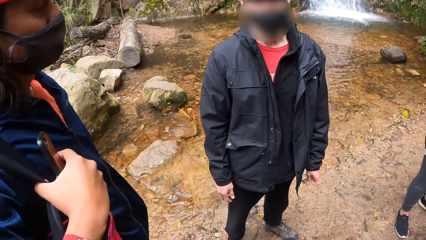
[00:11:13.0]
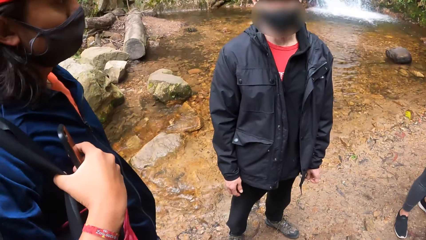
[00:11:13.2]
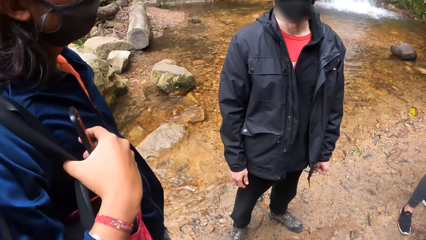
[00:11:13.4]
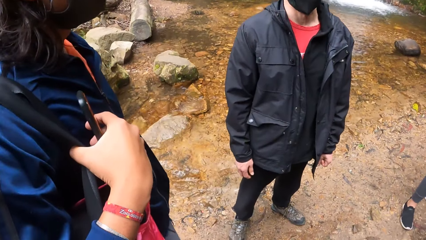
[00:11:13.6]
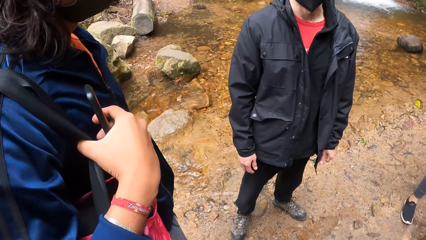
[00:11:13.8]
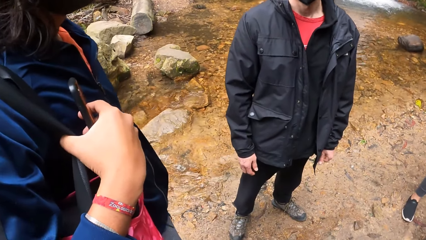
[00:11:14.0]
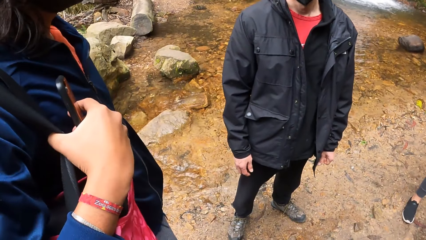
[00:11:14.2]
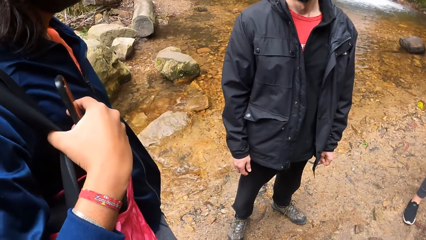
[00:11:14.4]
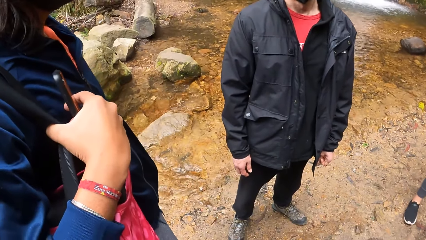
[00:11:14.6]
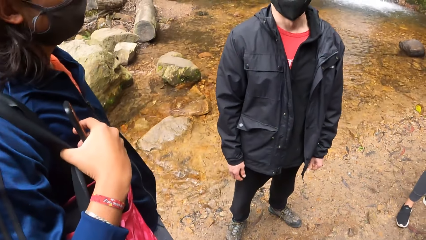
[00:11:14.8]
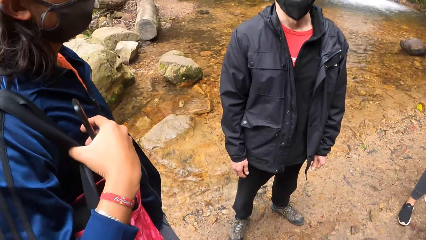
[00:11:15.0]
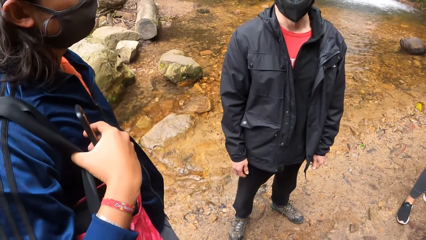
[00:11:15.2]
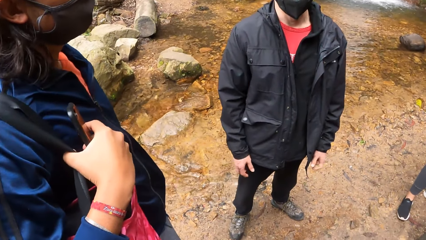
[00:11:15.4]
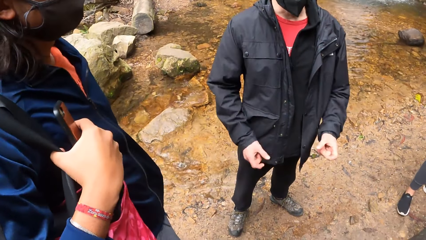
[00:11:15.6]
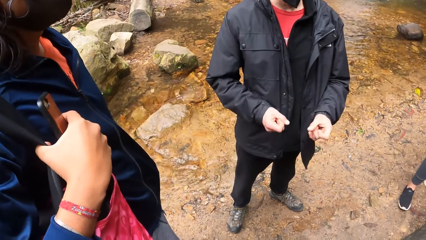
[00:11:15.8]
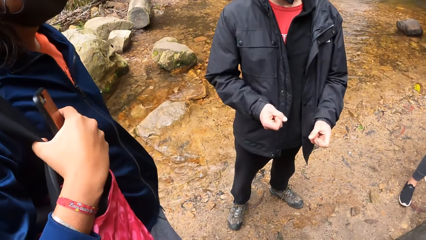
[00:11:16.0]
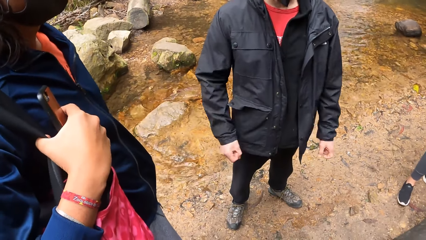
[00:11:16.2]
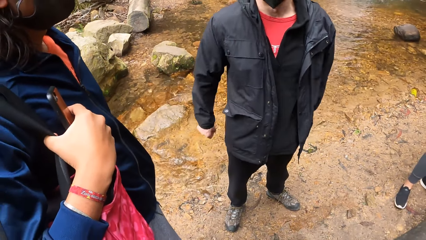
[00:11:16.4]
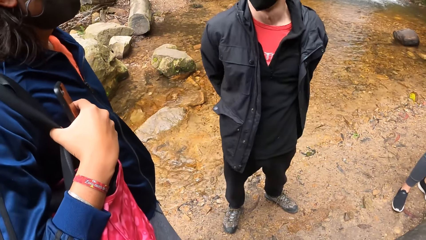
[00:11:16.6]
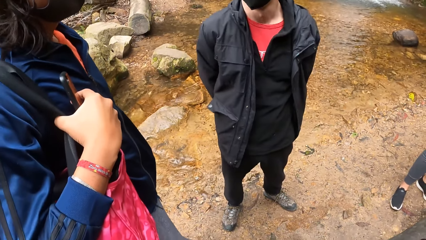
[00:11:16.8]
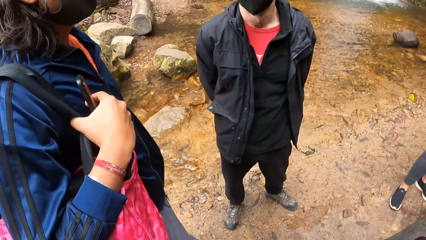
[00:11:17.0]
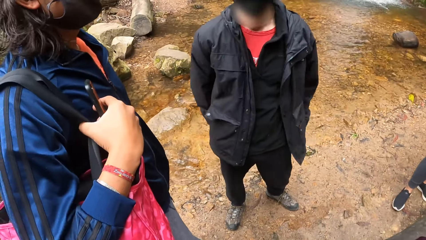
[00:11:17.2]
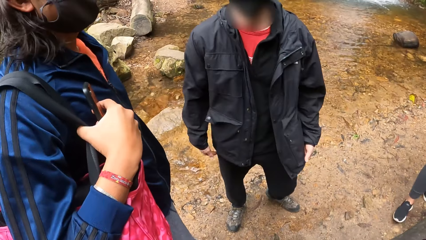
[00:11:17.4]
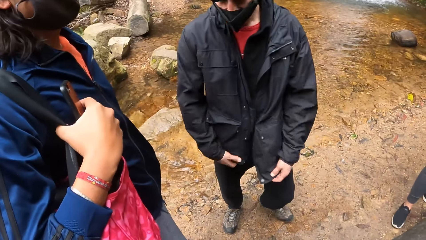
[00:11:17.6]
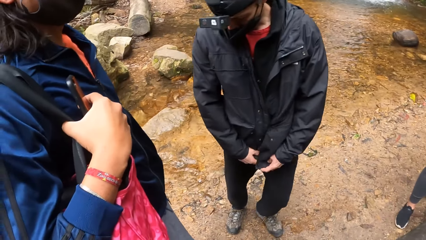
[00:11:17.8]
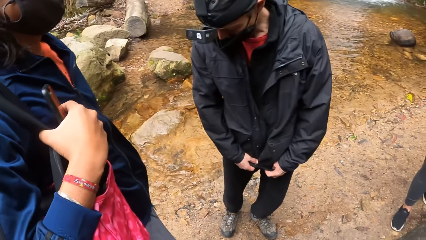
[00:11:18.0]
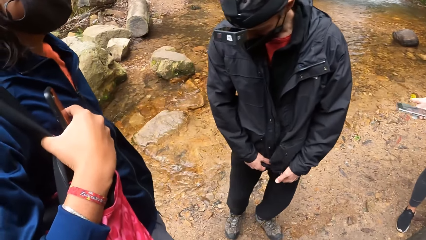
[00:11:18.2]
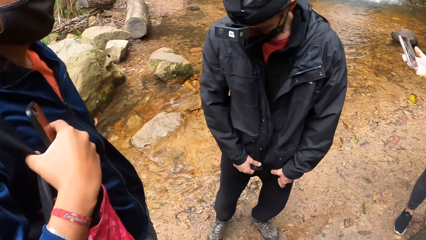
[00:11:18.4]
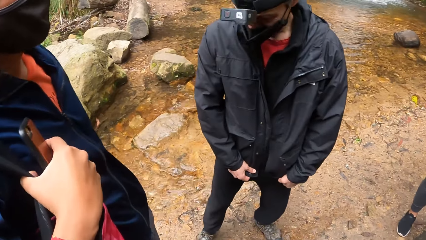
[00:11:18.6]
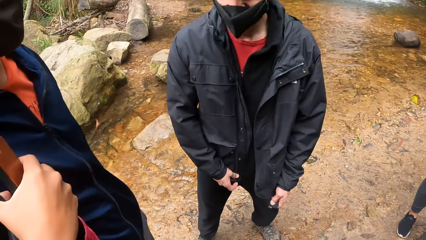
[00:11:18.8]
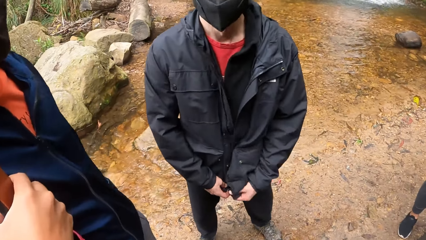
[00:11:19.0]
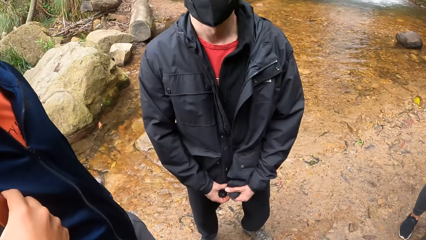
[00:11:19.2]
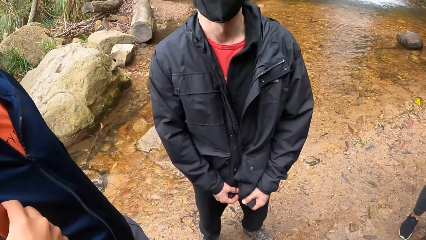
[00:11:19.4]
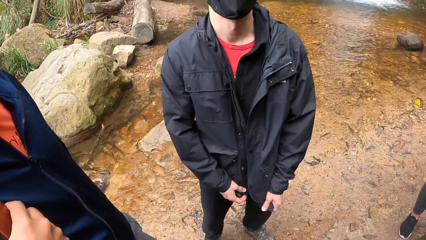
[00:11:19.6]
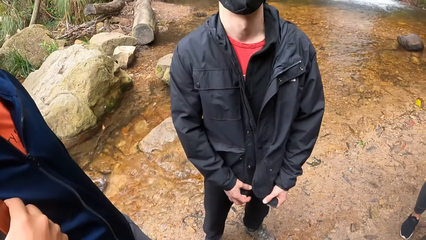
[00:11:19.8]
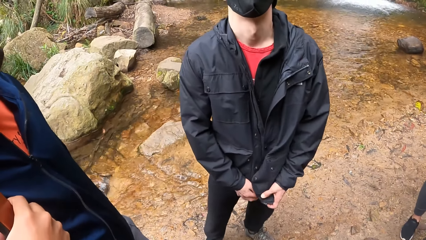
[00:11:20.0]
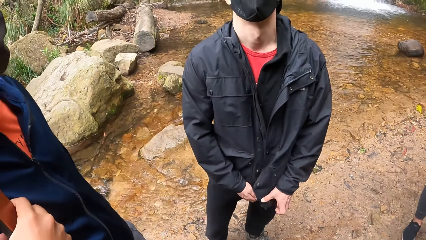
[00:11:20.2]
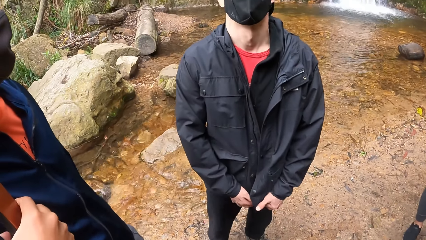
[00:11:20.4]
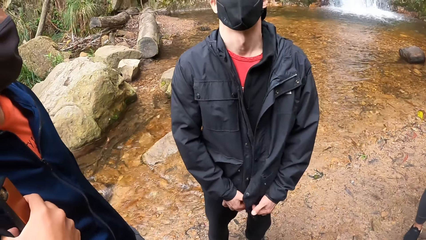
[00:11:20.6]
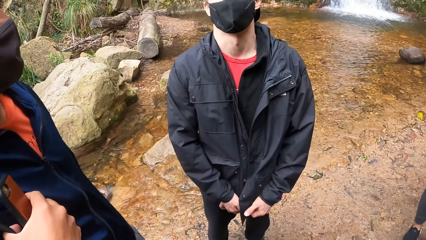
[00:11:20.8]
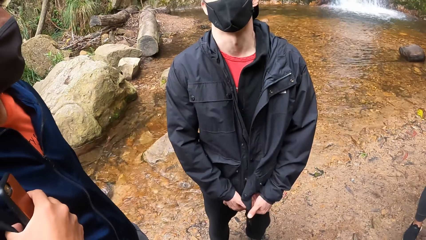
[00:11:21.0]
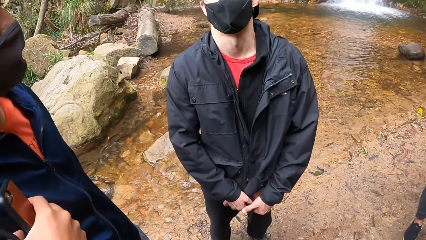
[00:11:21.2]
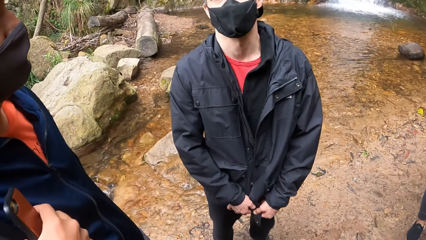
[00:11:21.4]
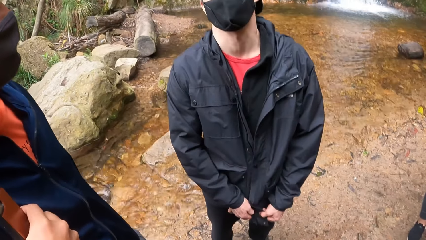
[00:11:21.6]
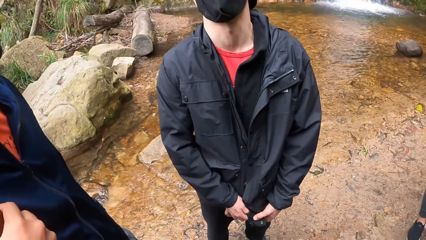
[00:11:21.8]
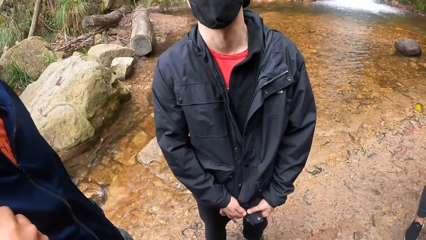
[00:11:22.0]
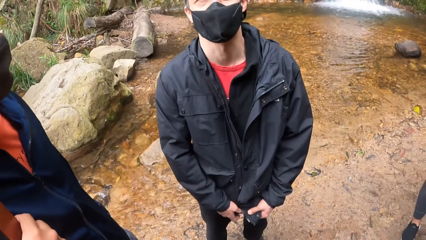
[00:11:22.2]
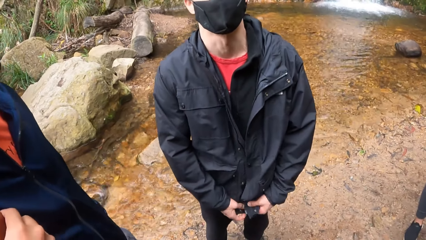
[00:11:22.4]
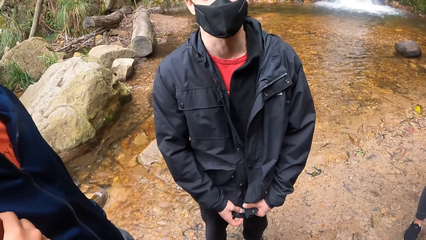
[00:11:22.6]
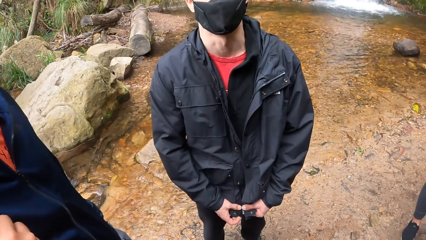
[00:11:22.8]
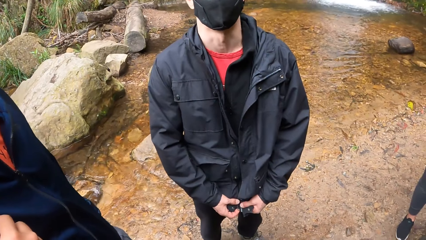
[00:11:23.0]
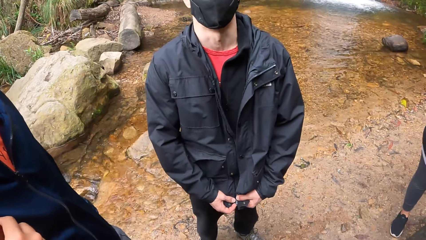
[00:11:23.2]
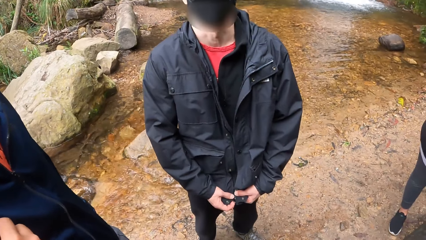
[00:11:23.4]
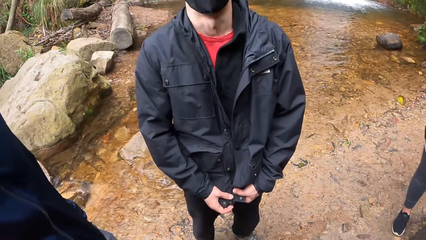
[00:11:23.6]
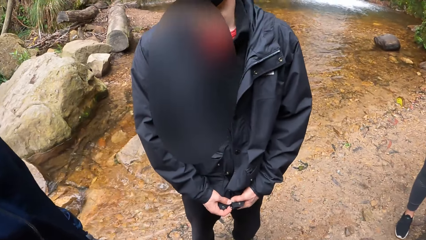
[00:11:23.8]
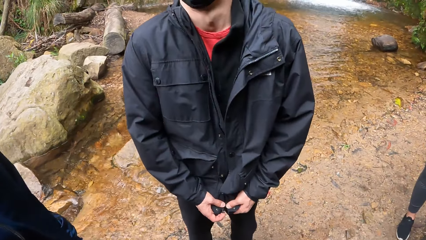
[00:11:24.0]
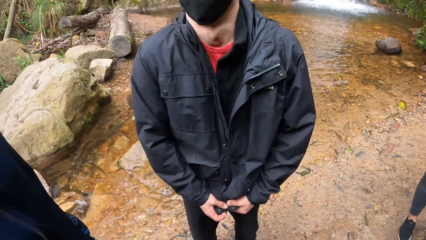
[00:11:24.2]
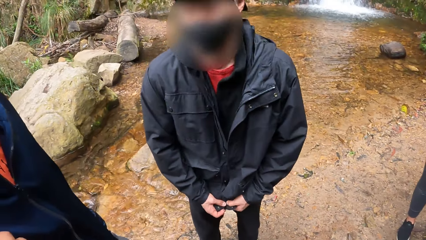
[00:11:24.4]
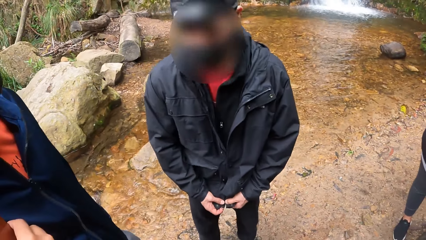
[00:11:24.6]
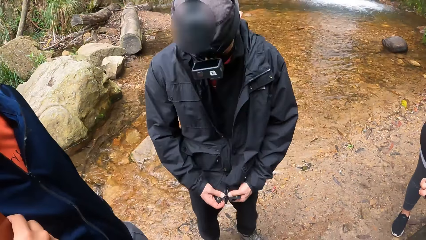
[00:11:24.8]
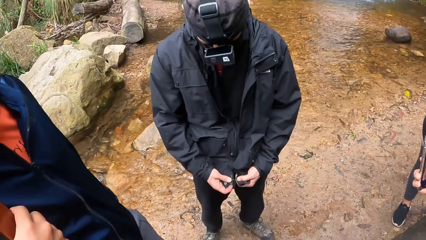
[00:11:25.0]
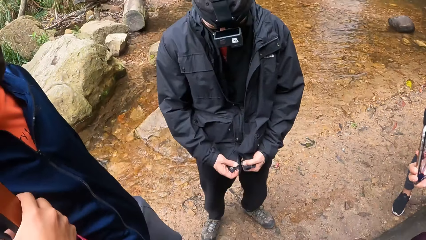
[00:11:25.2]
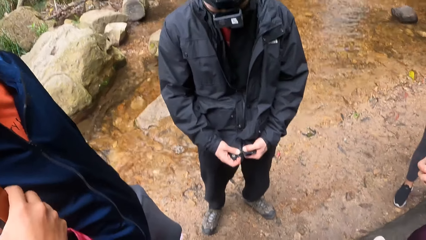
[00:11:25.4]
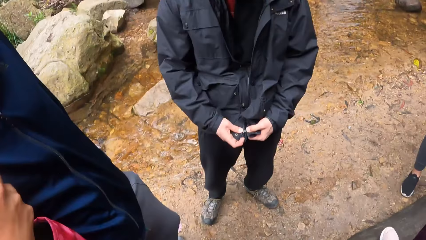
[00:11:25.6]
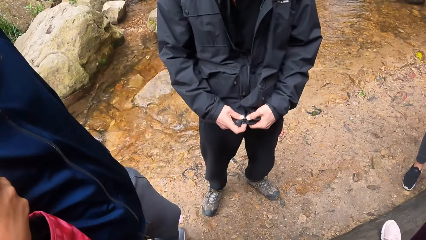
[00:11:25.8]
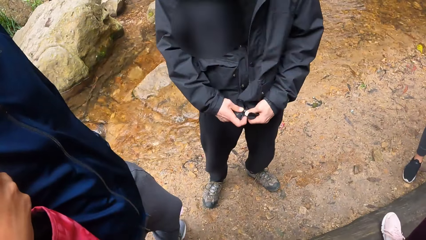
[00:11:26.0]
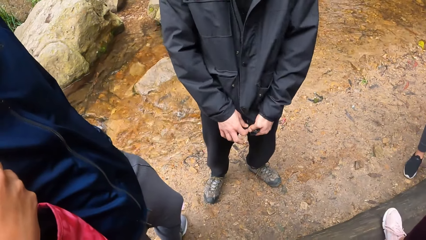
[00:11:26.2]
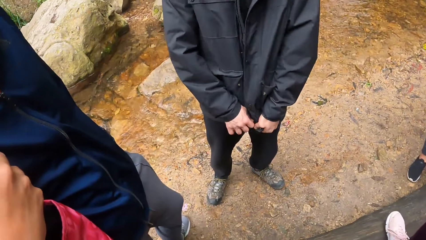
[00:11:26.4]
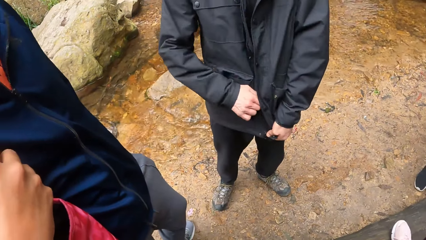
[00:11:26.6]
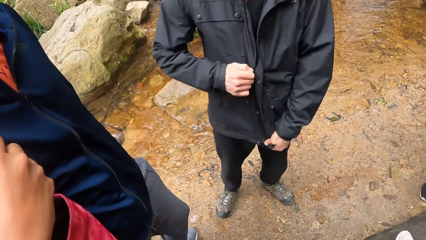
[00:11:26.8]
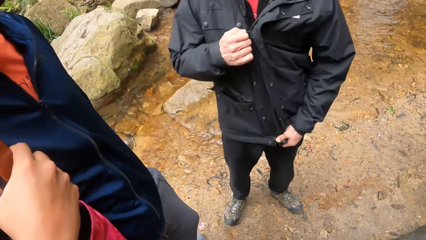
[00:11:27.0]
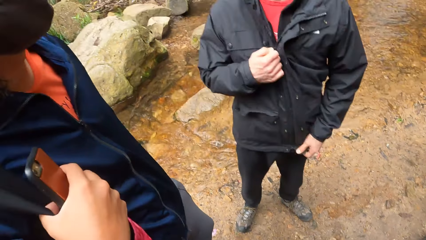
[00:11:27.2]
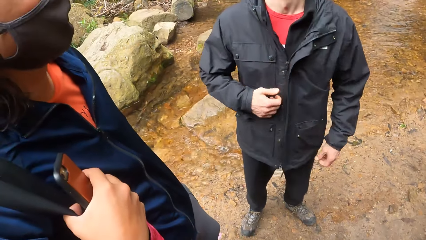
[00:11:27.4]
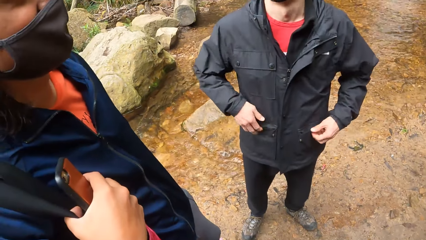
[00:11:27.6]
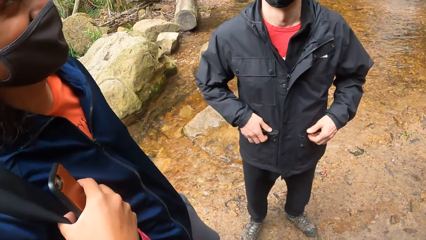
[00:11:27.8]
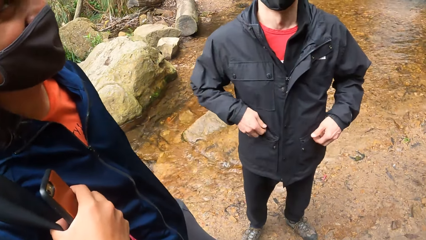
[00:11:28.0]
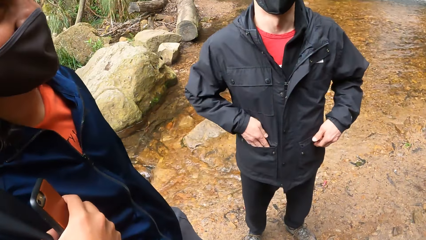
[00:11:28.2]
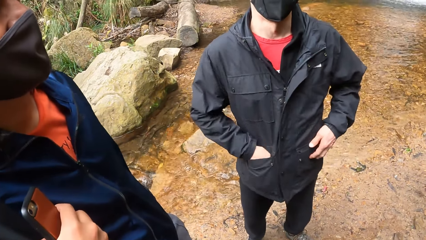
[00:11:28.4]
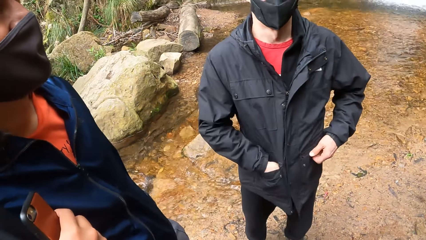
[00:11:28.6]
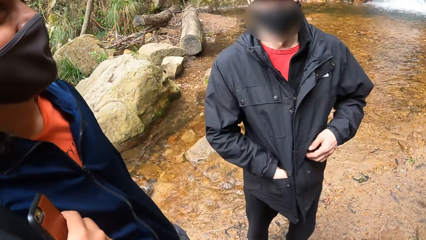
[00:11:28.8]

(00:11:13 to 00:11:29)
The man zips his jacket with both hands. He dips his hands in his jacket's pockets.
